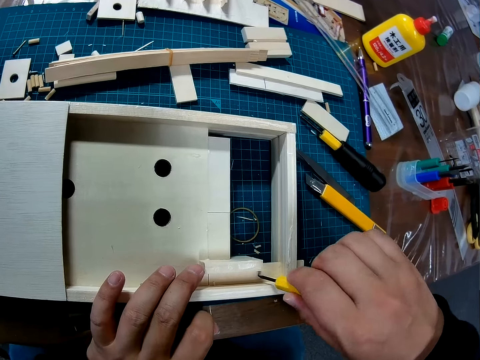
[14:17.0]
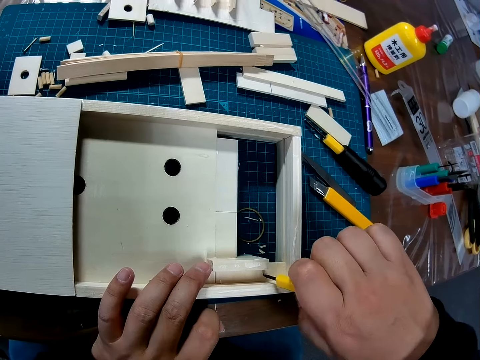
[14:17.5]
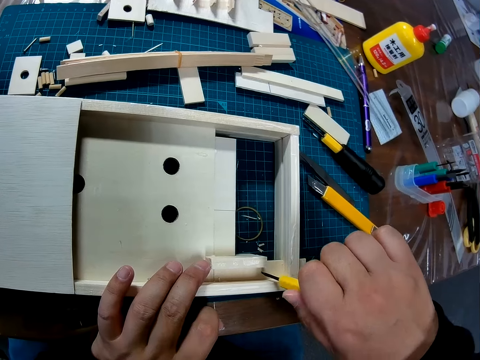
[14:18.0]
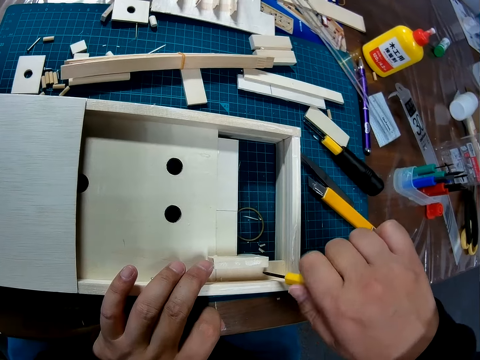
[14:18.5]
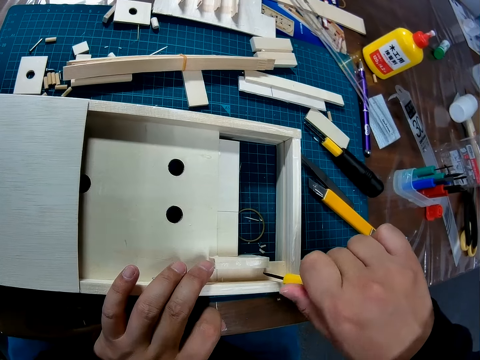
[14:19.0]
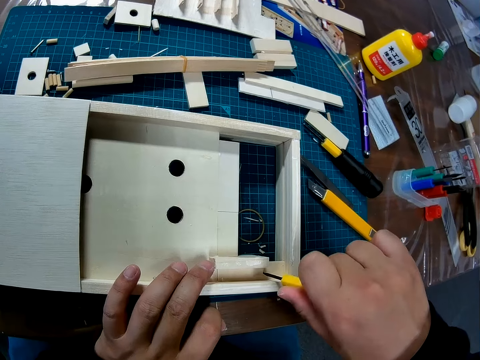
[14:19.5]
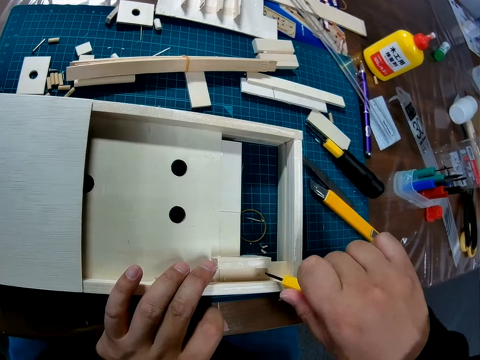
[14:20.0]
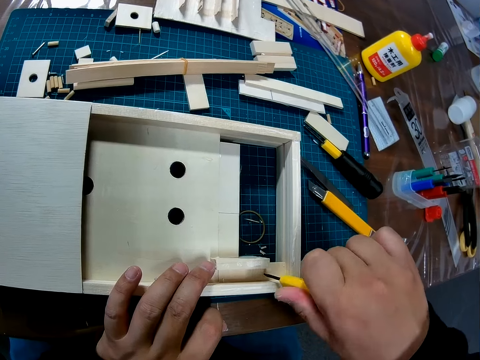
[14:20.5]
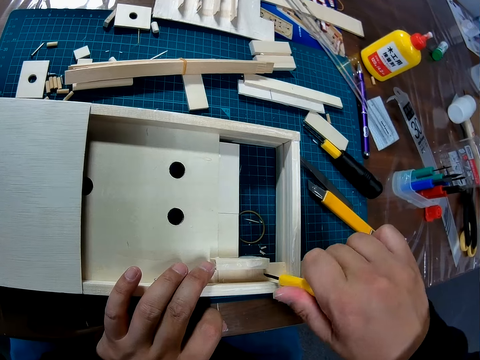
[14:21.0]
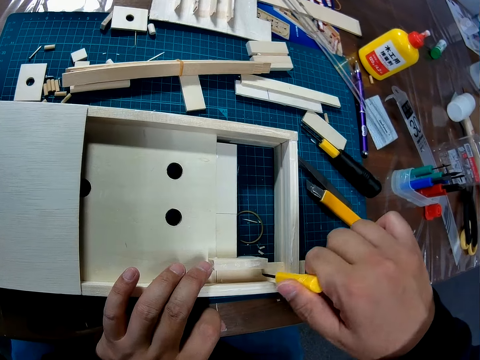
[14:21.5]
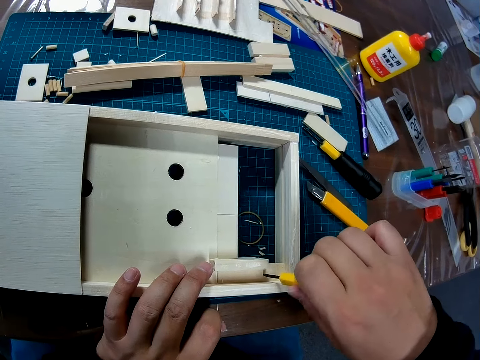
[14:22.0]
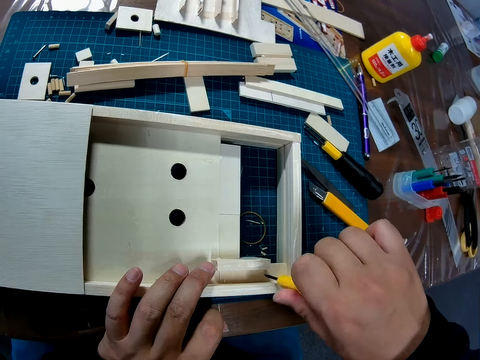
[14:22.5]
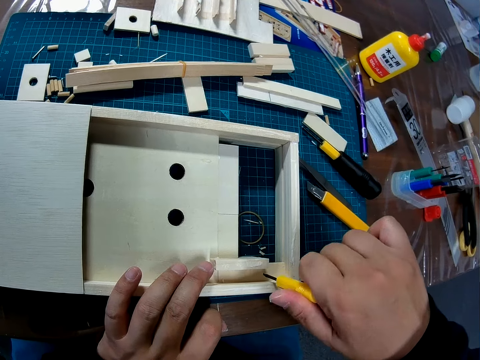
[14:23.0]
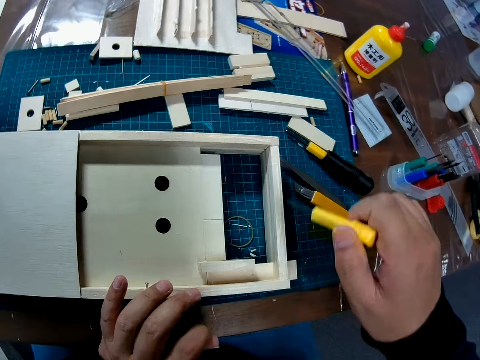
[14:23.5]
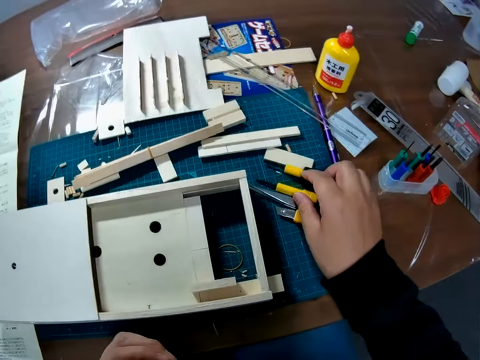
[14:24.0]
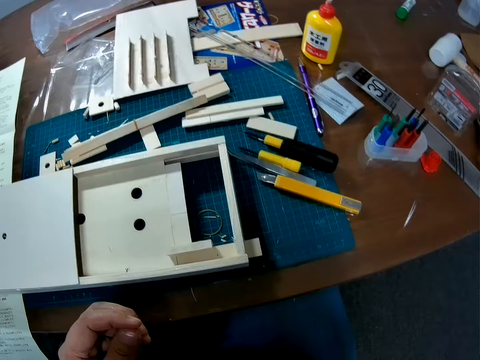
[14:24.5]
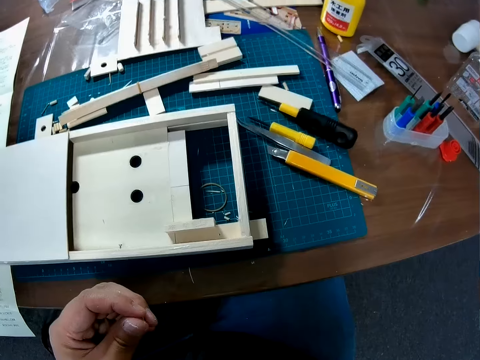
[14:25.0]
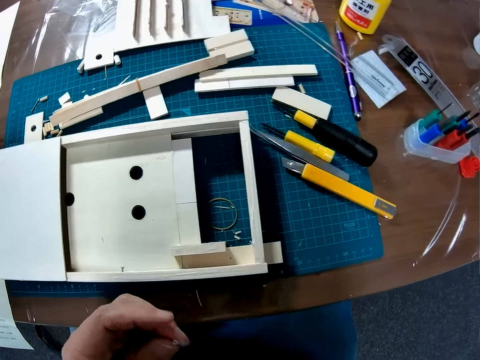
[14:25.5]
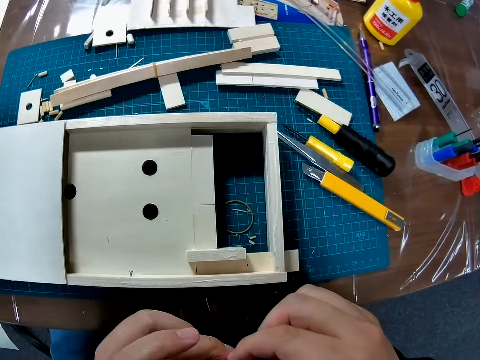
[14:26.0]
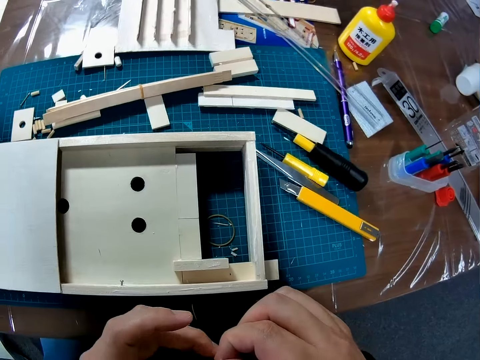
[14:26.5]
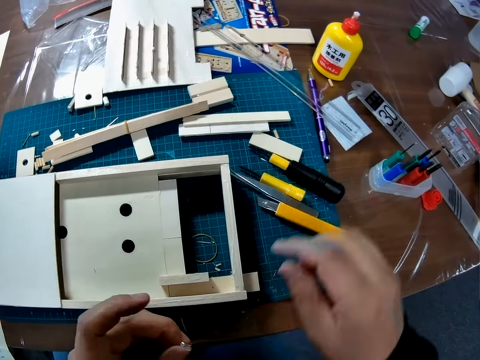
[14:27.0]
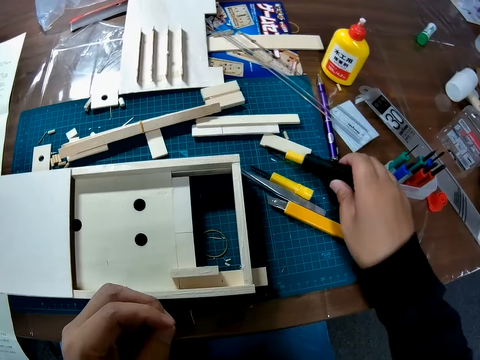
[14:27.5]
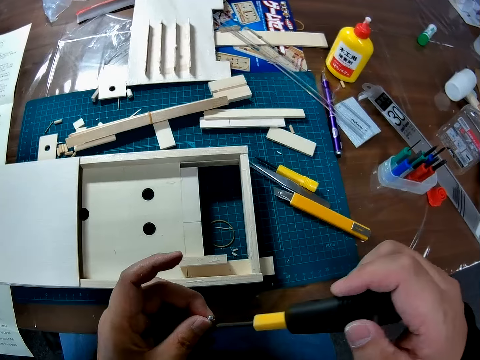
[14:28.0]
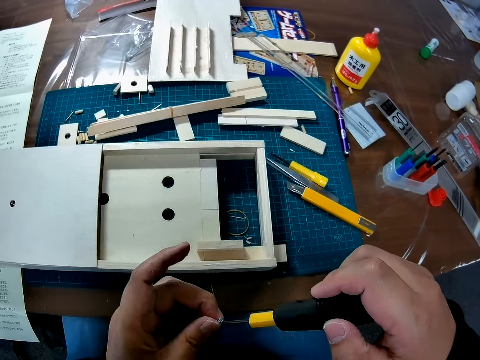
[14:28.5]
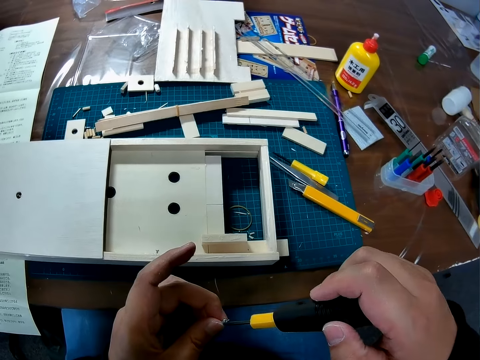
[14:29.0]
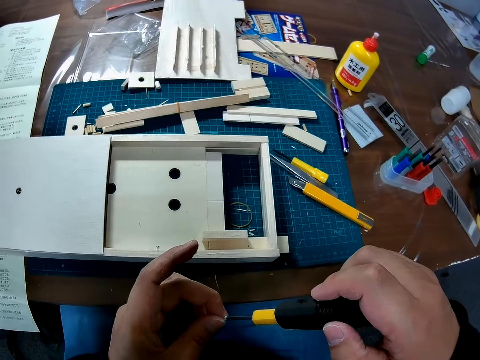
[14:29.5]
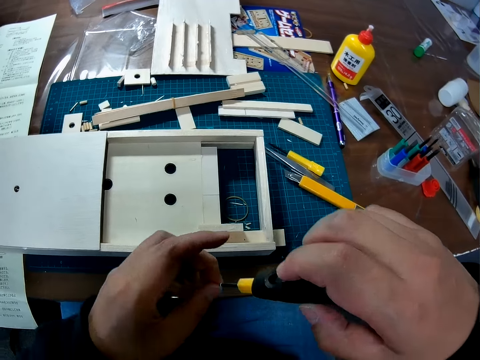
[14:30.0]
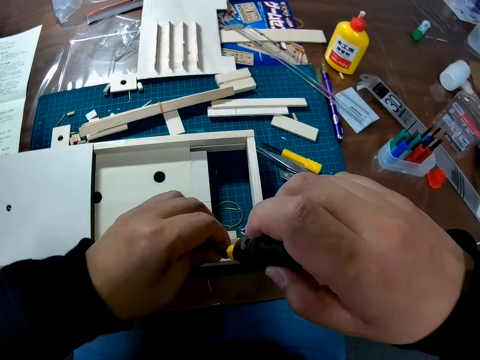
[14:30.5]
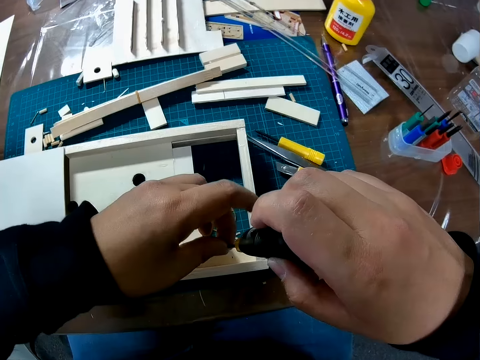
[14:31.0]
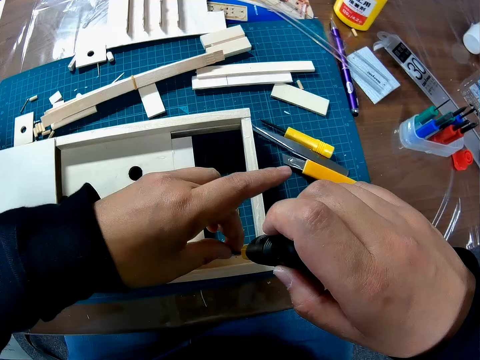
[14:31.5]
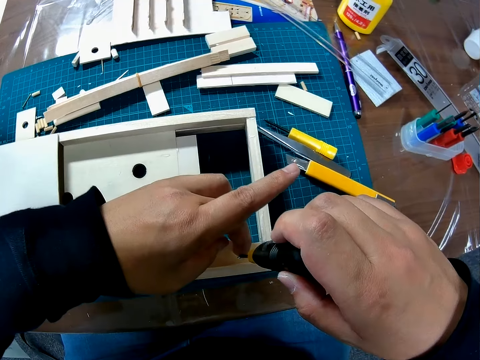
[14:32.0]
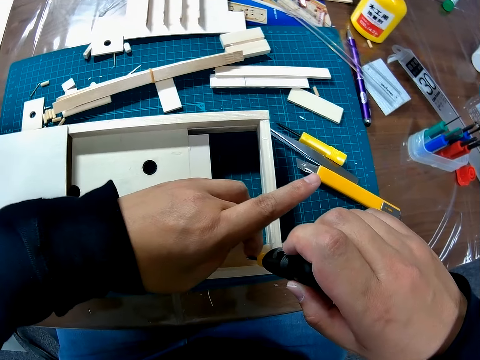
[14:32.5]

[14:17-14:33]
The camera wearer tightens the screw or nut in the constructed wood. He lifts the screwdriver from the nut and places the screwdriver on the mat. He holds a nut on his hand. He picks up a screwdriver from the table. He fixes the screw in the screwdriver. He places the nut and screwdriver on the wood.

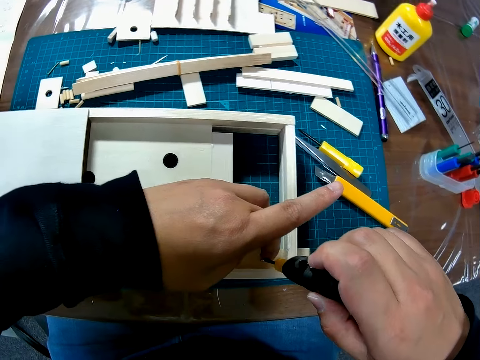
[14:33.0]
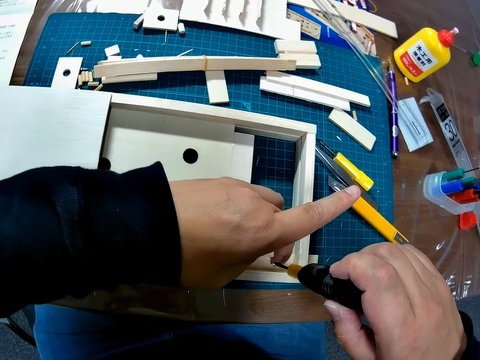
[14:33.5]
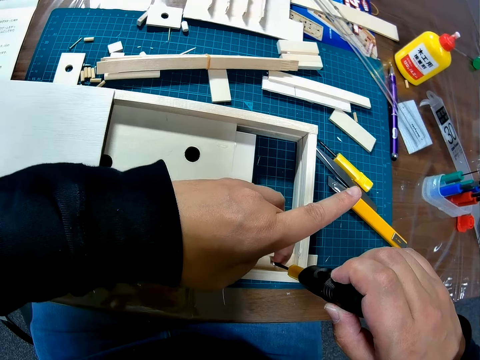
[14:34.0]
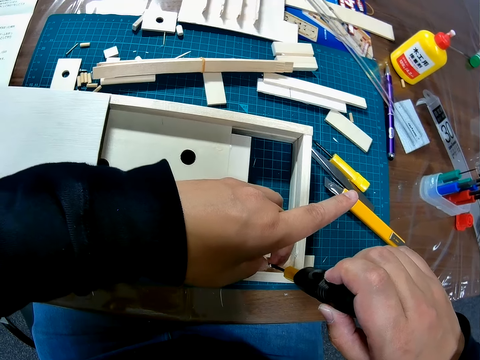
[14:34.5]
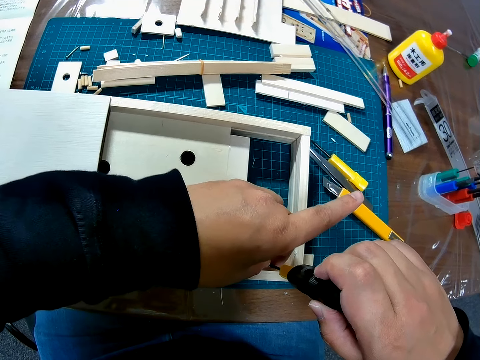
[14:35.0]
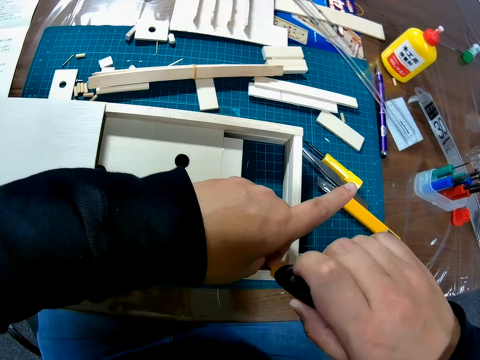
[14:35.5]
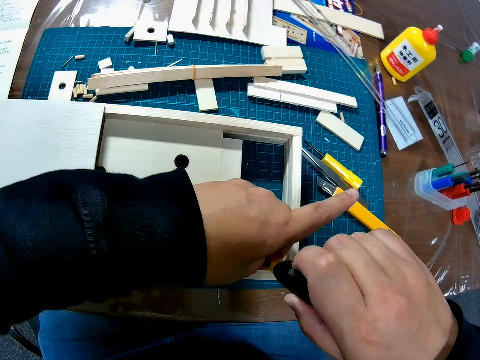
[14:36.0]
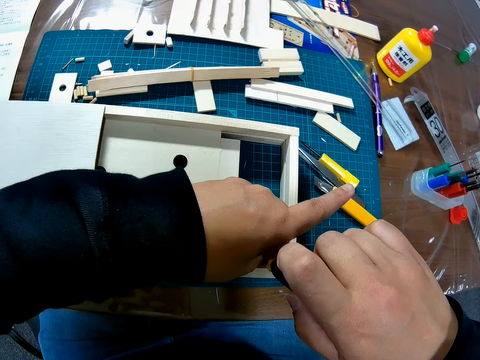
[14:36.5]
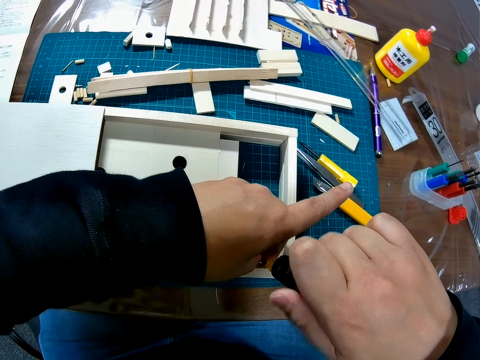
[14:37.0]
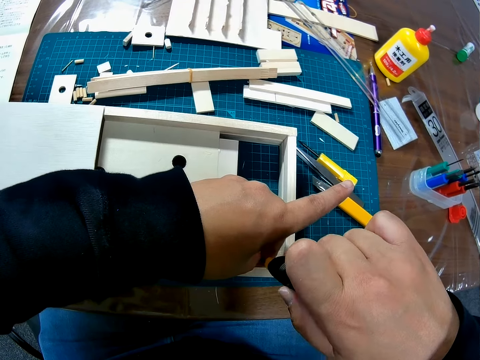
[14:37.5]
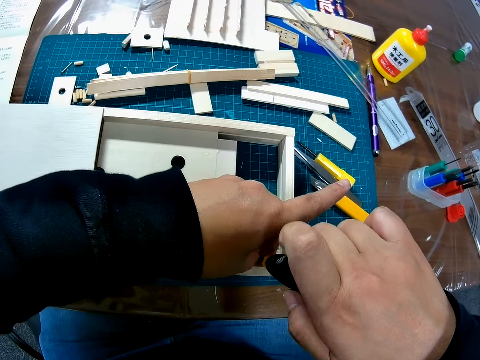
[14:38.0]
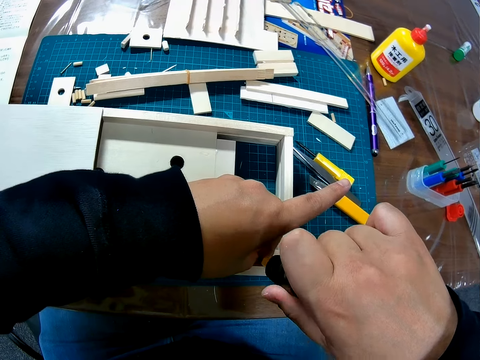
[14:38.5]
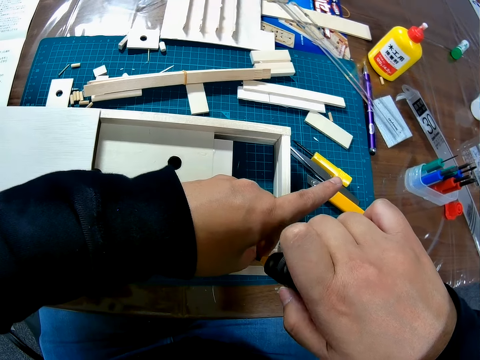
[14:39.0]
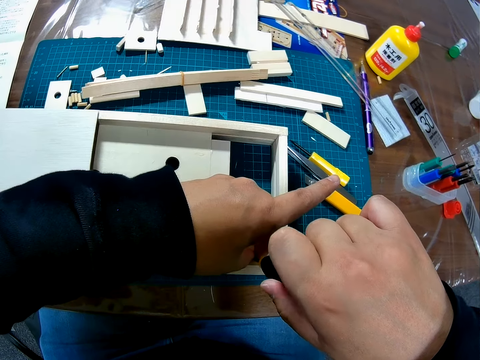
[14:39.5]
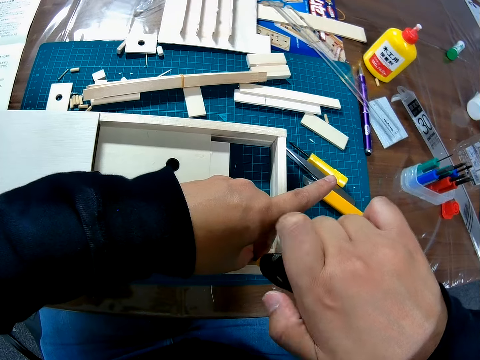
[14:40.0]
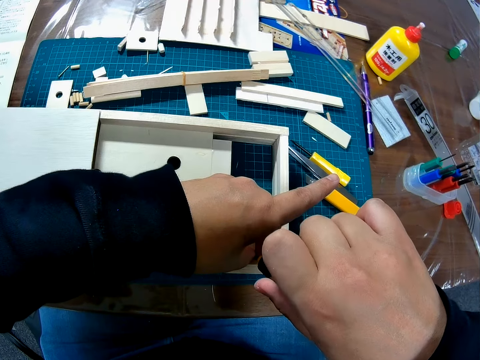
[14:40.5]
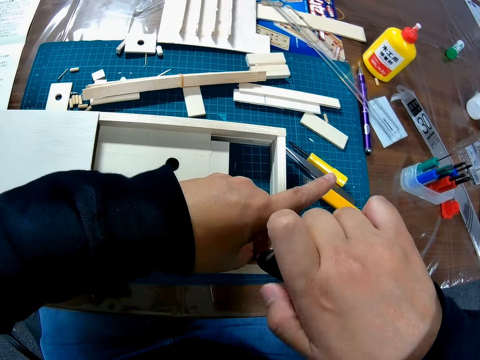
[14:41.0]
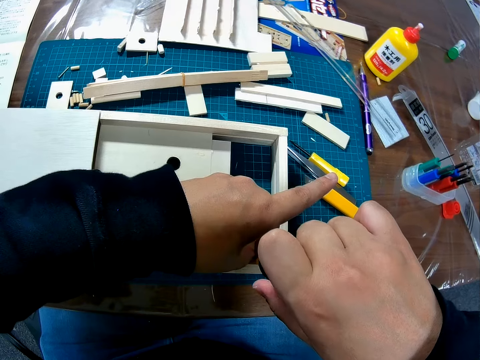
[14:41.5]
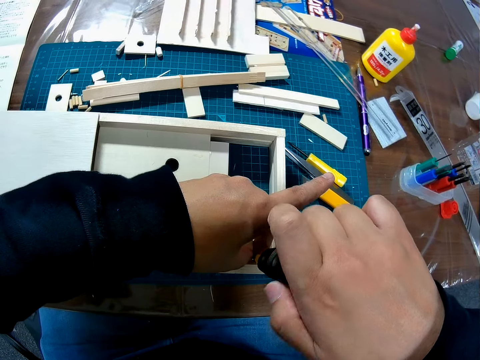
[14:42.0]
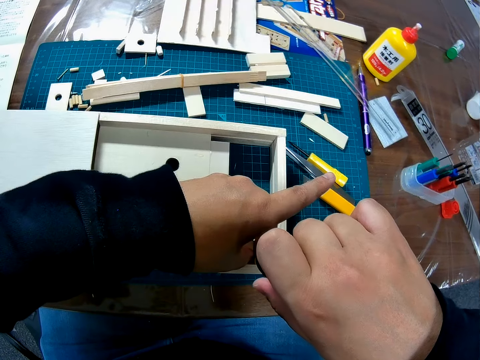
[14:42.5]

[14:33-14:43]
The camera wearer fixes the screw in the constructed wood. They drive in the nut.
